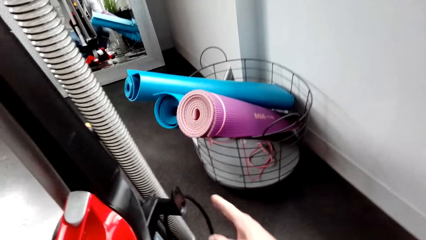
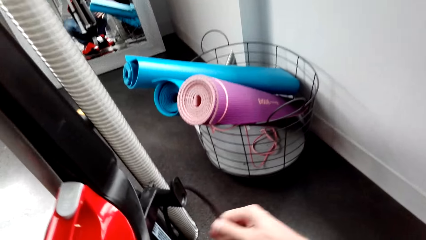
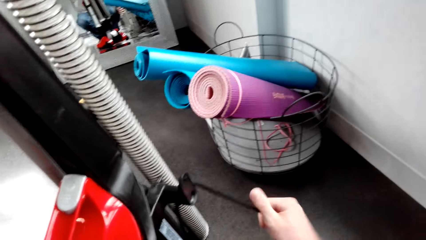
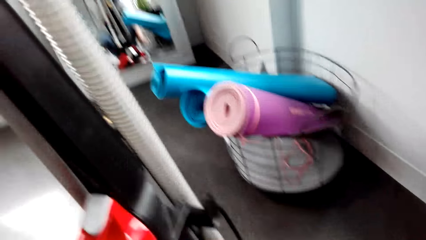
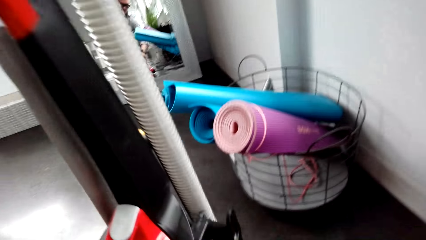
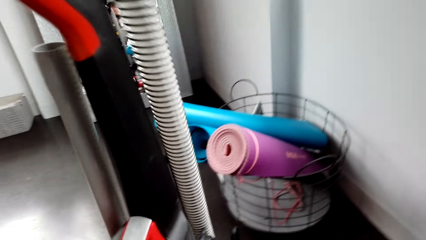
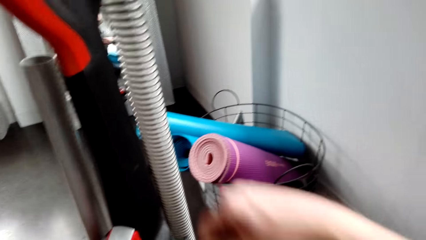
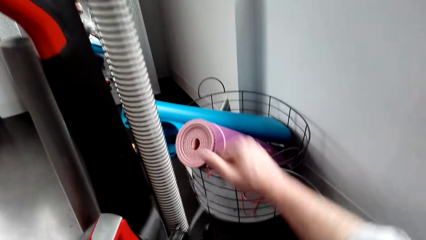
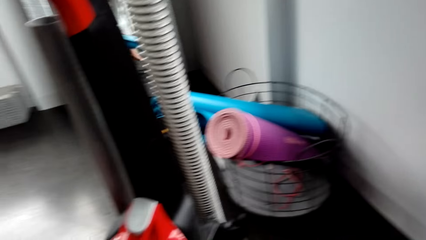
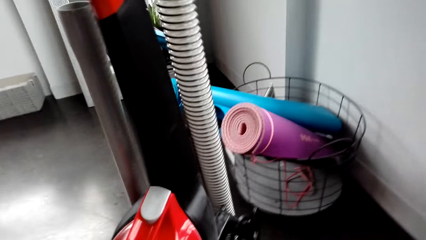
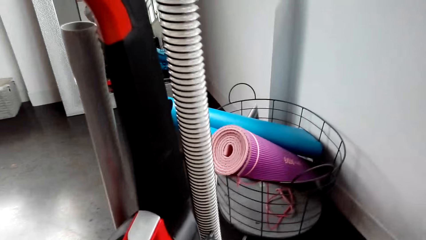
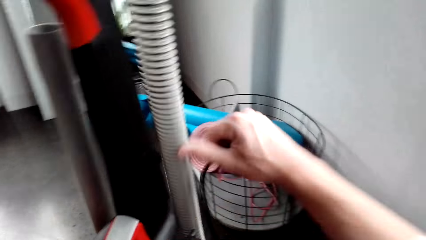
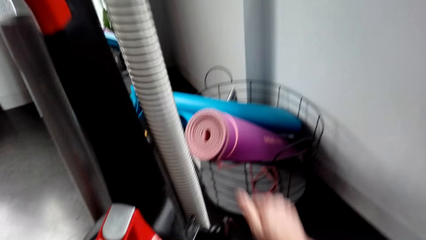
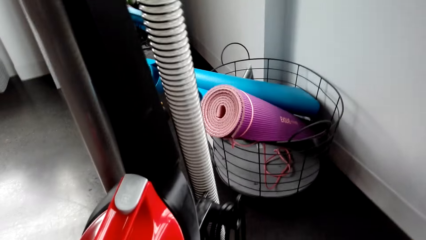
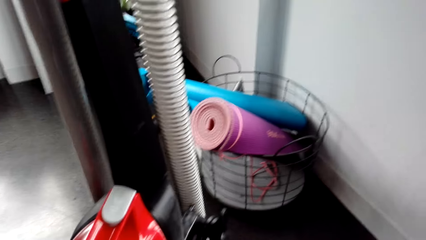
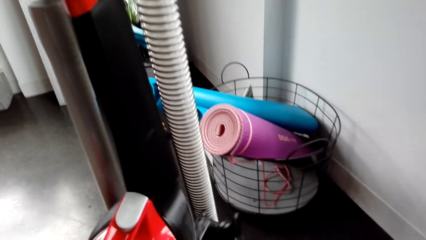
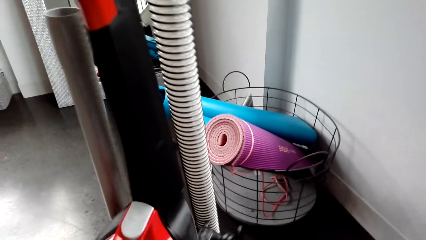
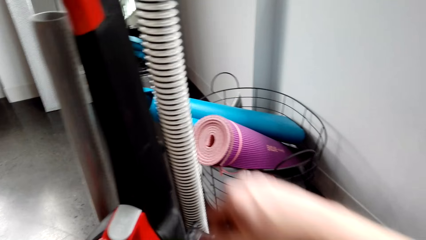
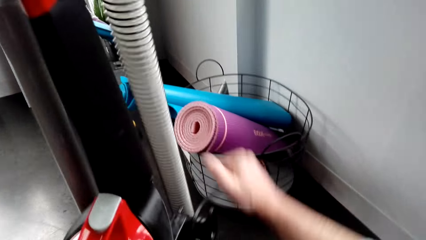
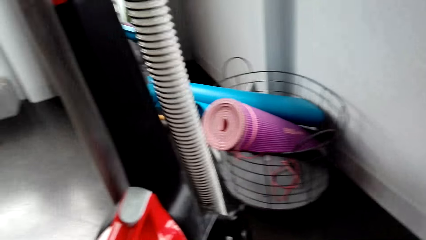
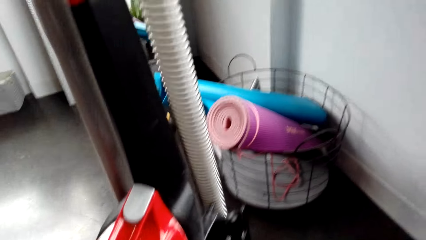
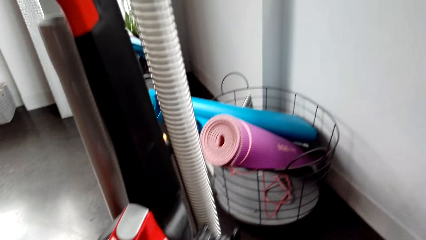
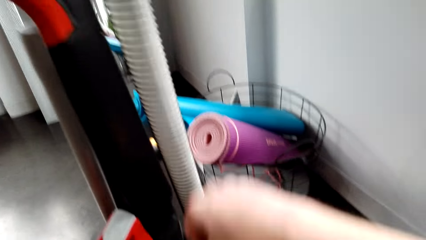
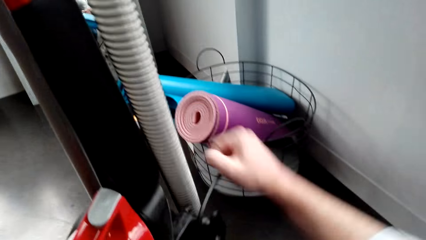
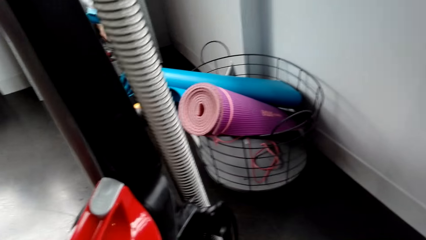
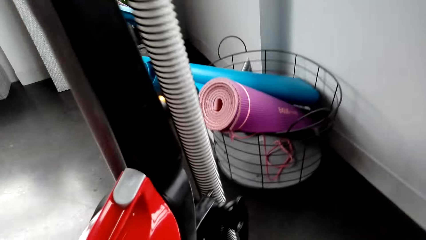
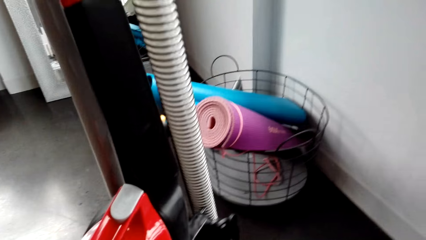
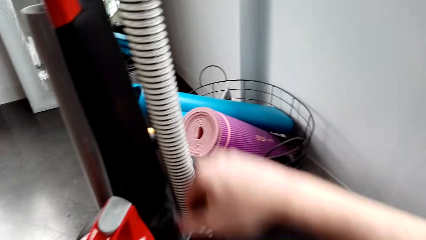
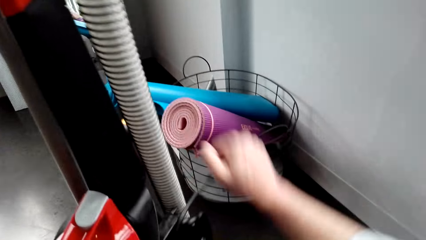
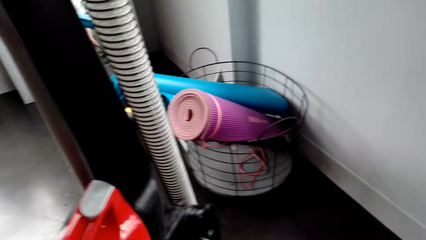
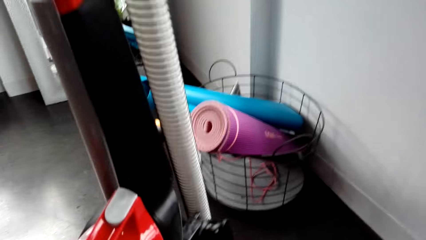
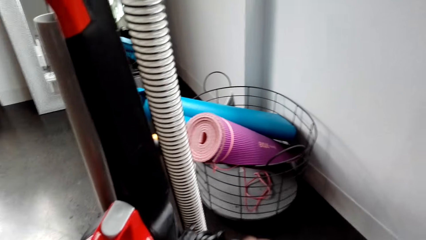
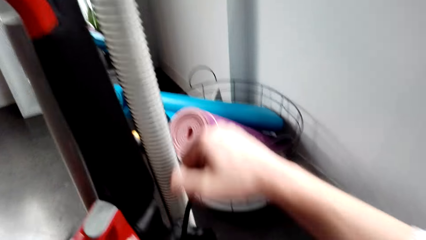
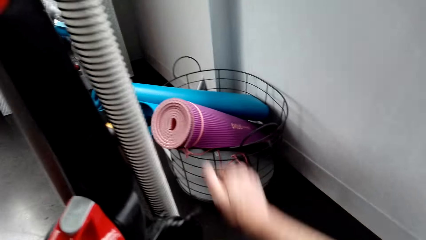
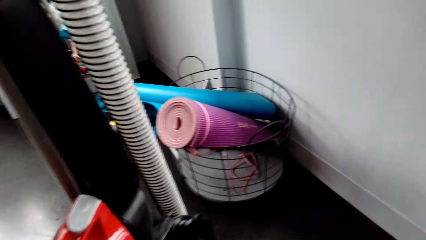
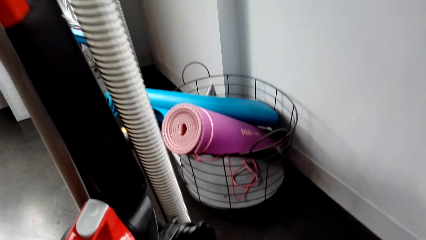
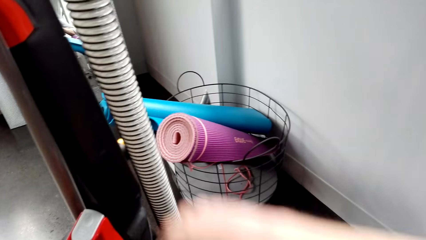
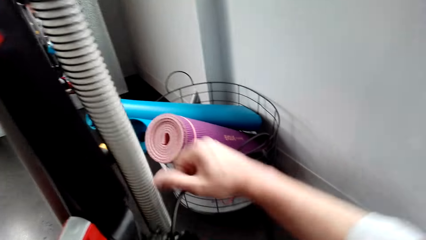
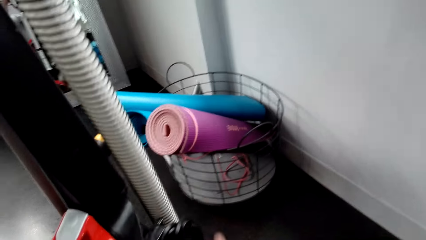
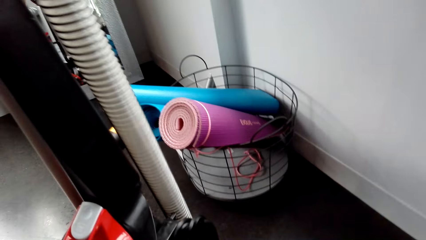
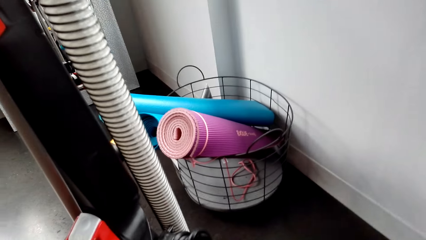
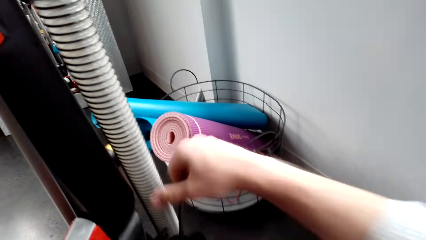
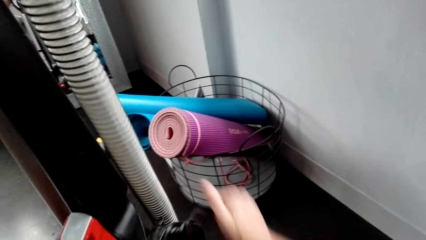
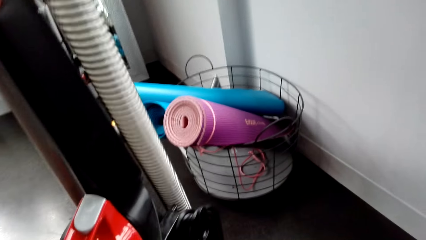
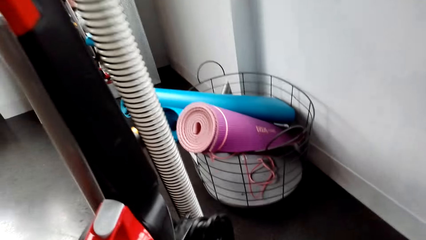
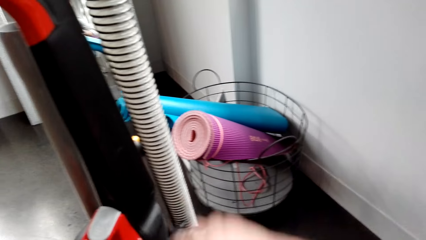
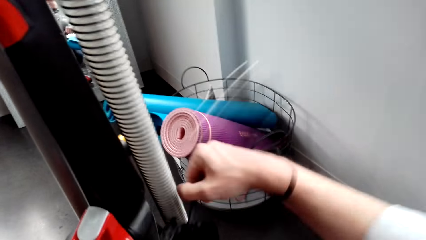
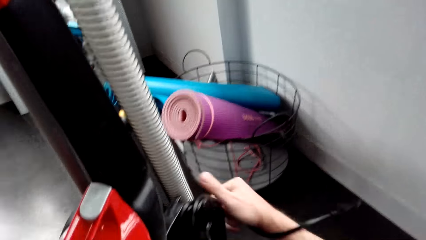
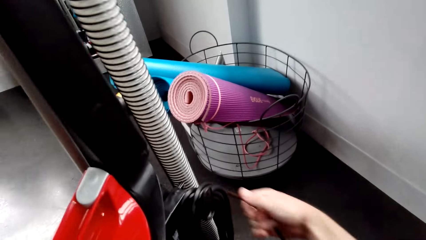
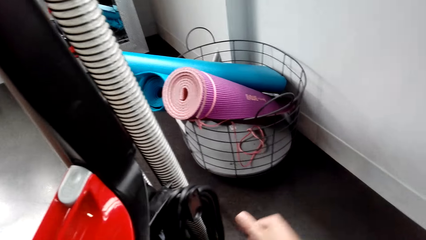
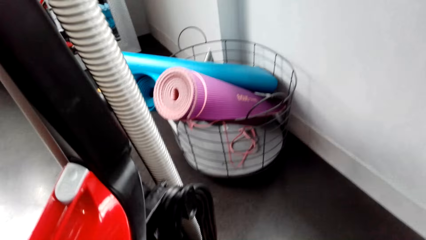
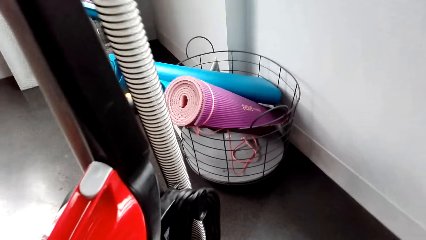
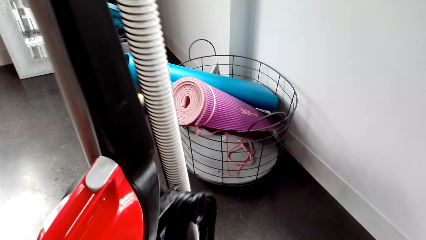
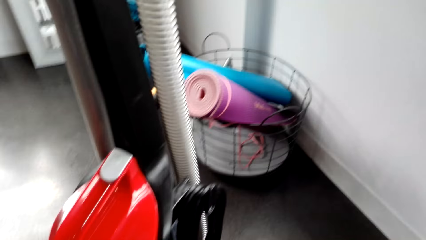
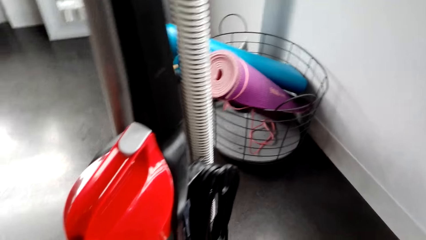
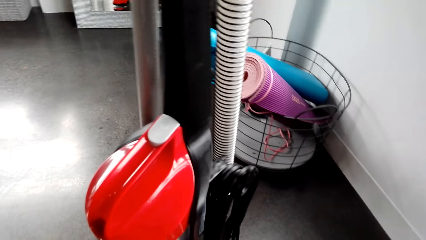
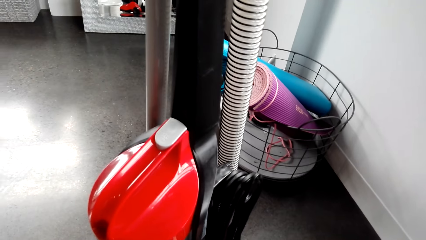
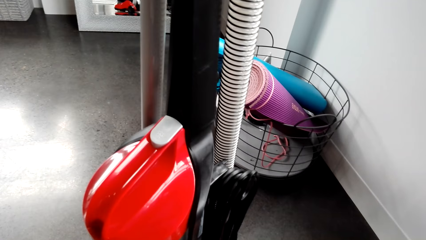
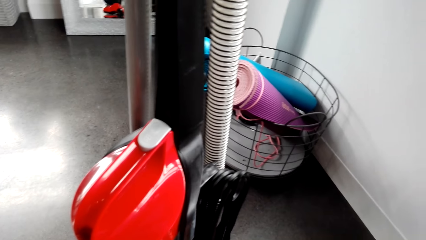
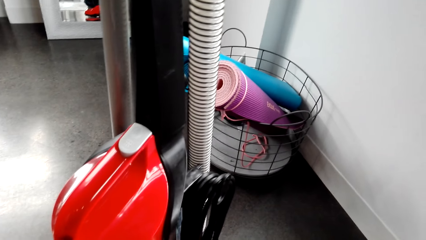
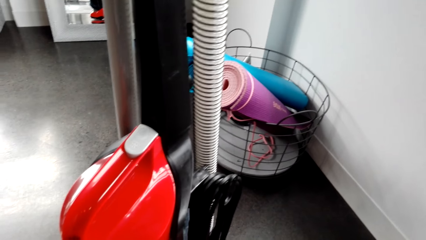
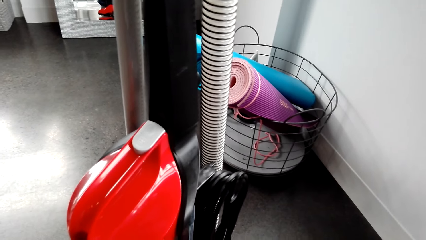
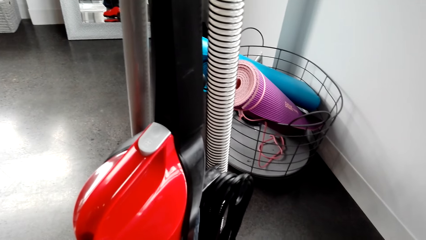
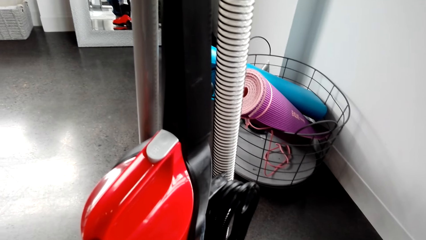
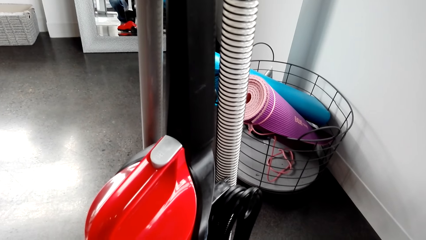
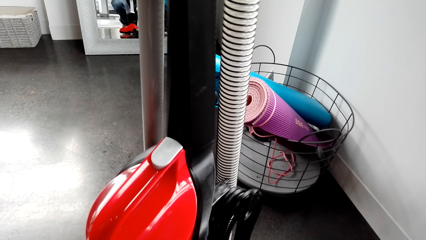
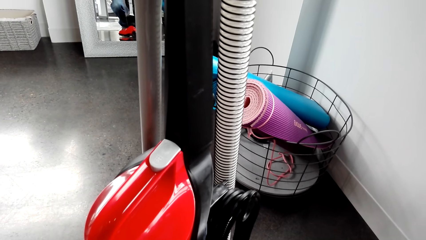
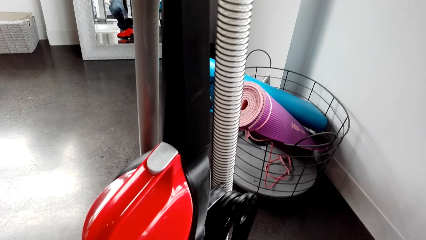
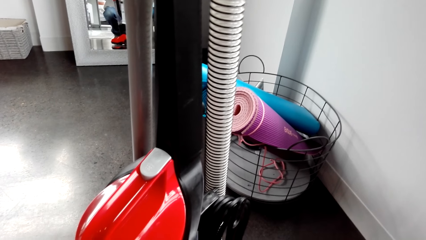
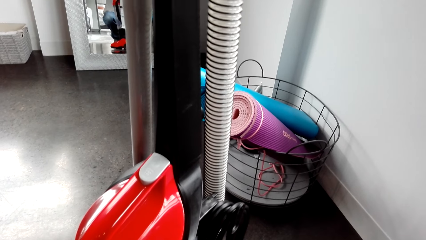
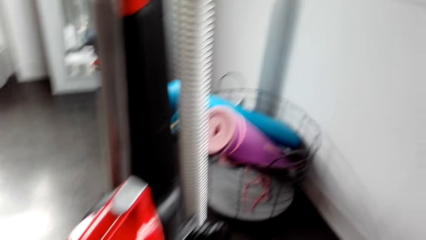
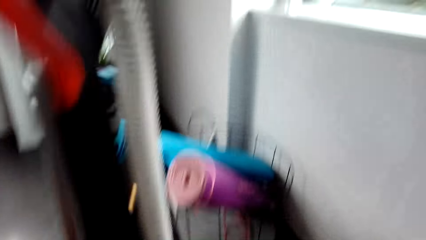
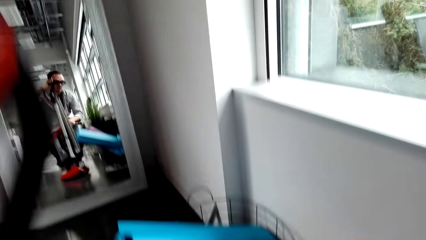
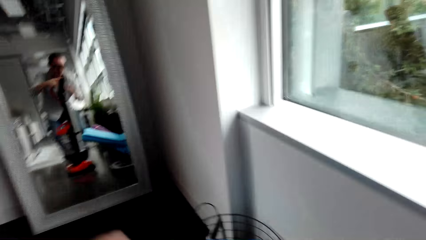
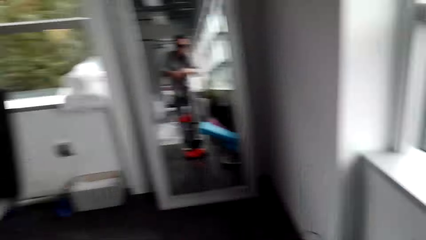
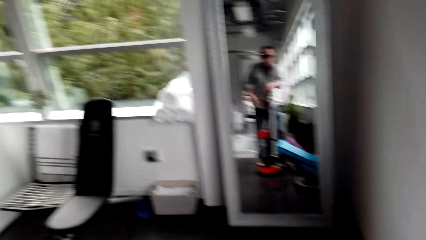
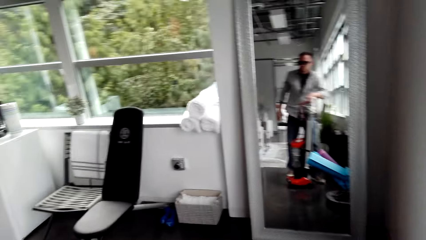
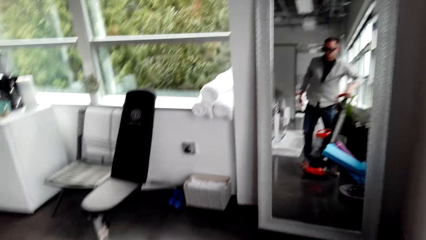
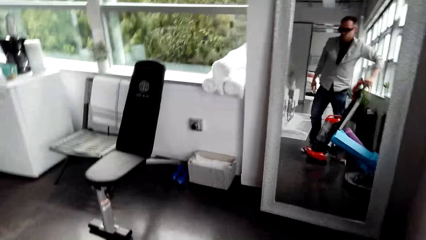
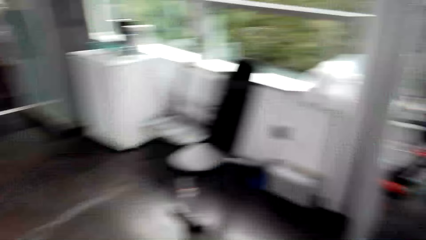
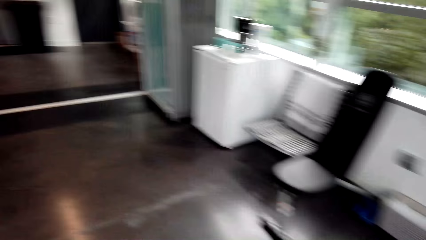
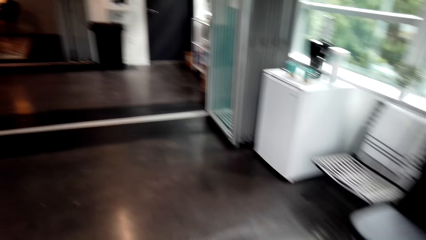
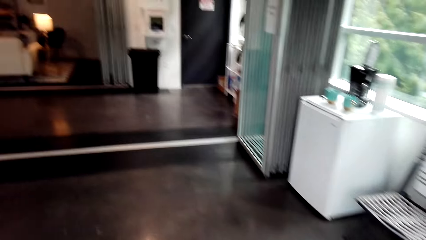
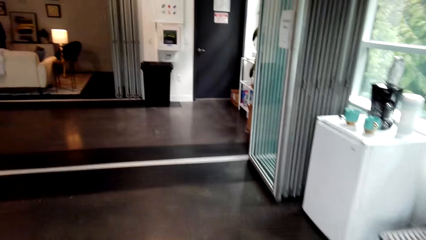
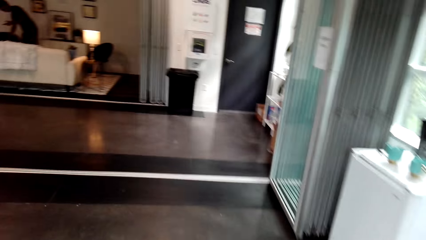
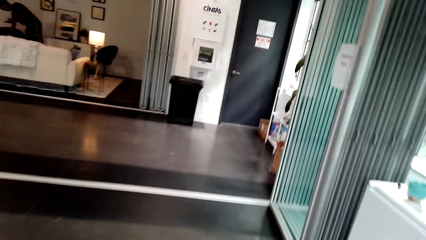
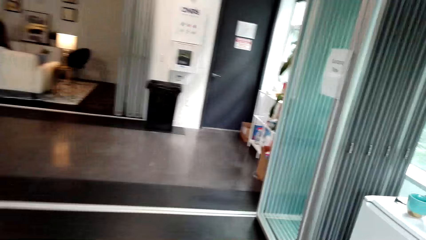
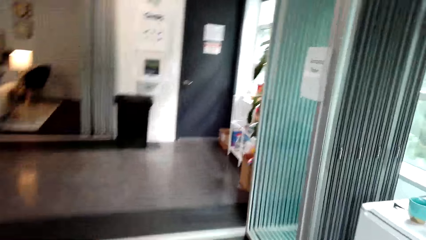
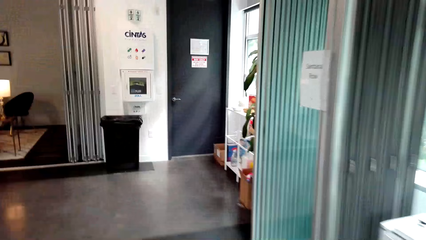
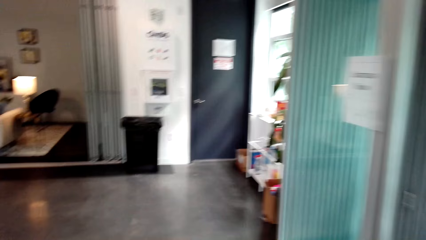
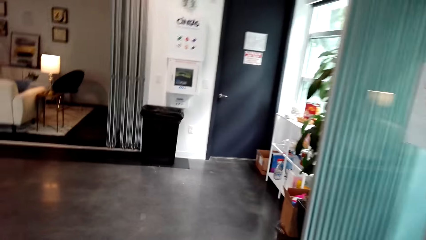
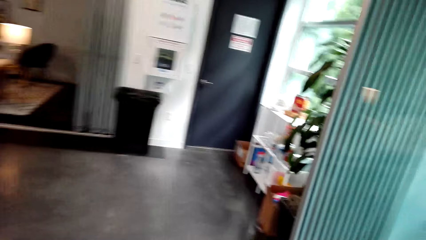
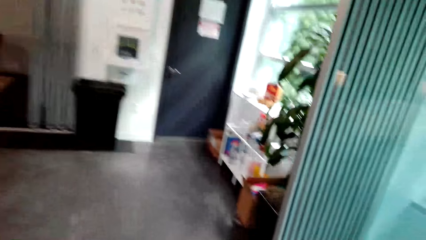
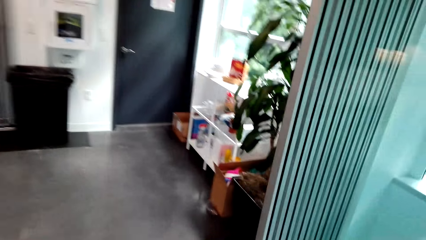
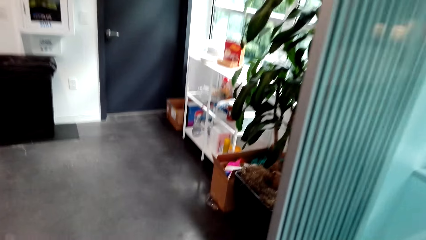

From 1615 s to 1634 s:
The camera wearer rolls the cable around the vacuum cleaner. They move the vacuum cleaner to the other side.
